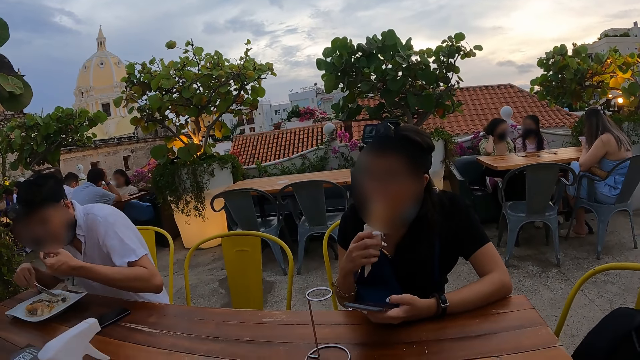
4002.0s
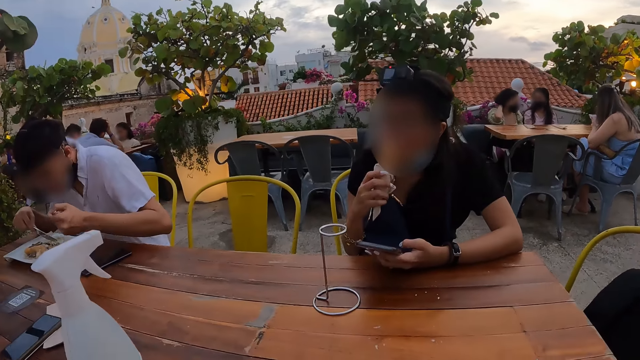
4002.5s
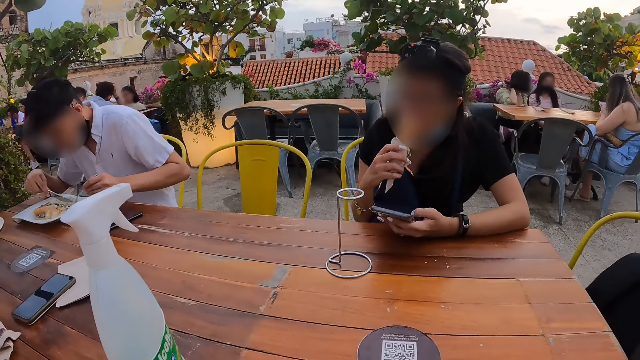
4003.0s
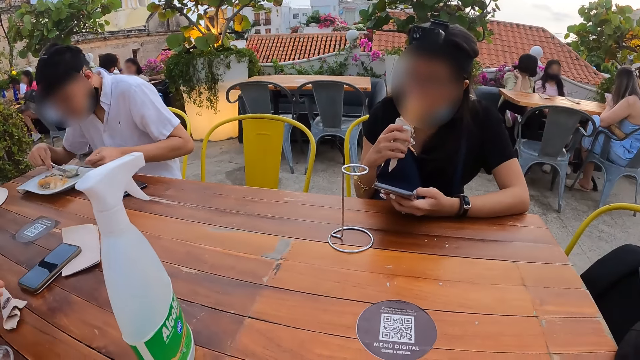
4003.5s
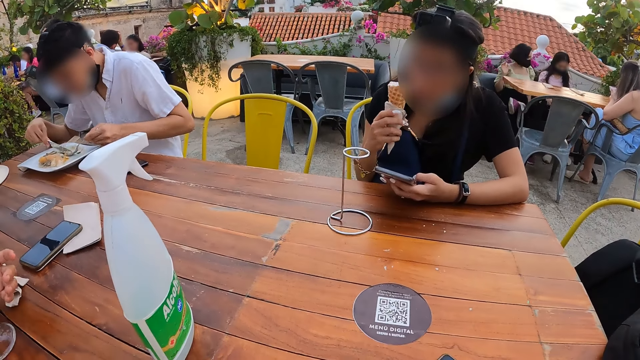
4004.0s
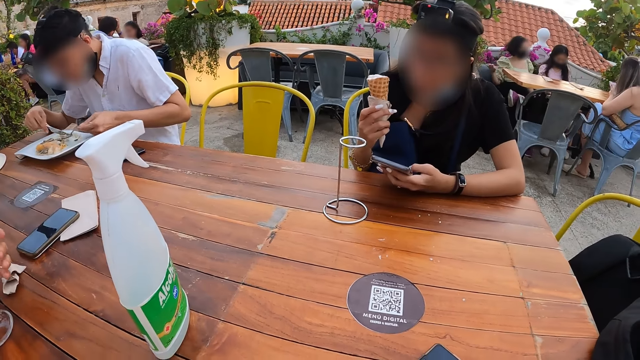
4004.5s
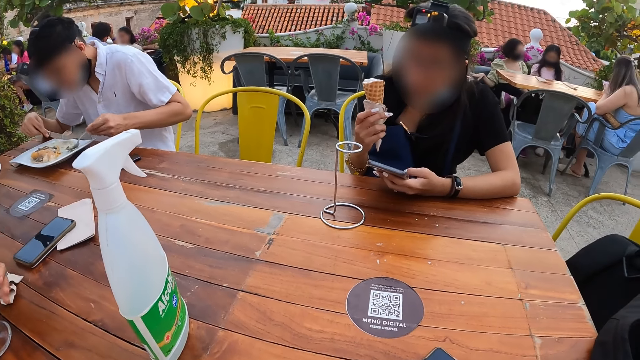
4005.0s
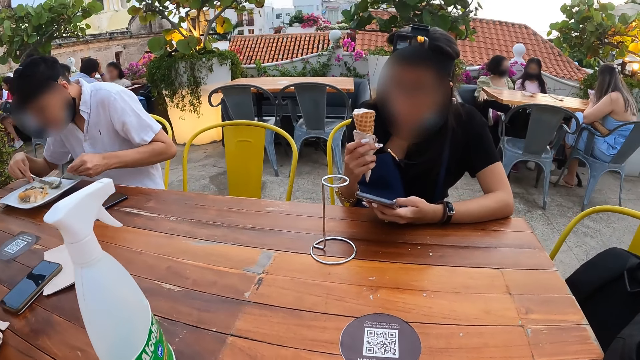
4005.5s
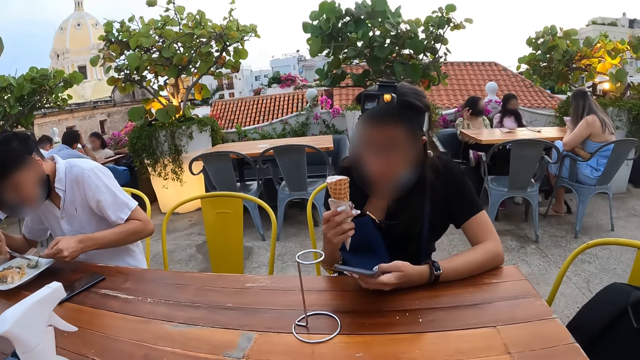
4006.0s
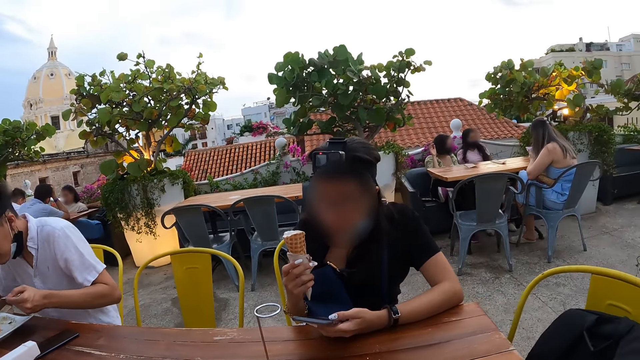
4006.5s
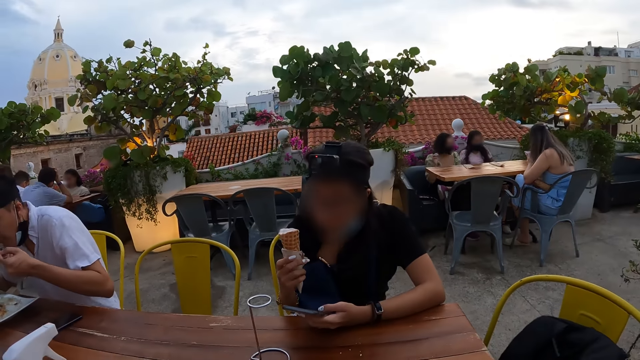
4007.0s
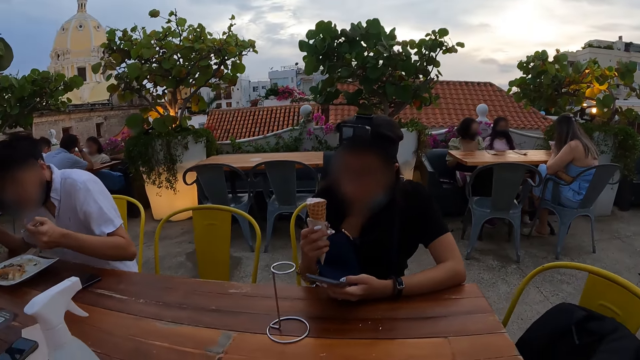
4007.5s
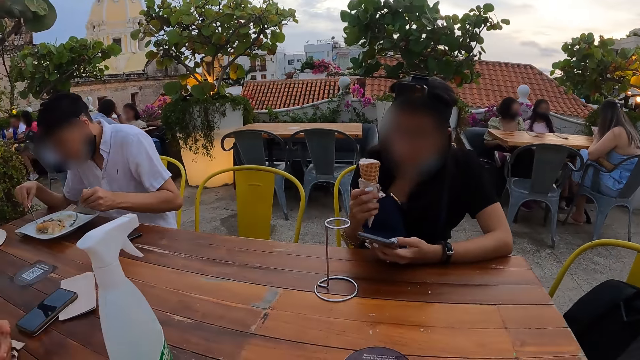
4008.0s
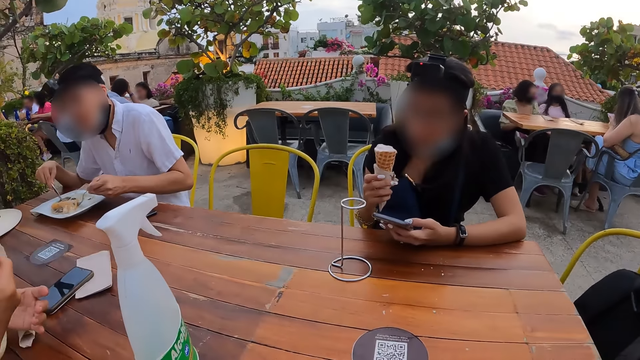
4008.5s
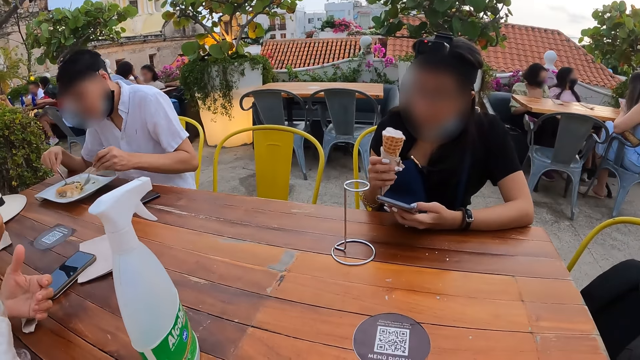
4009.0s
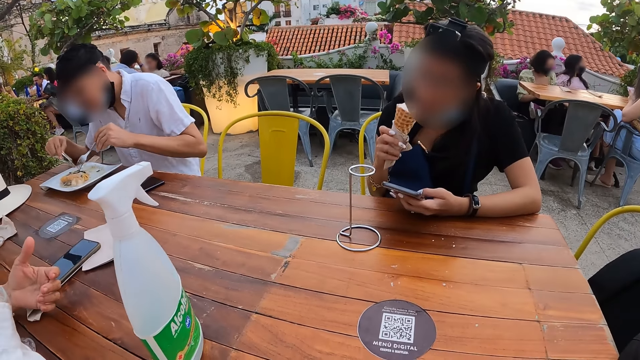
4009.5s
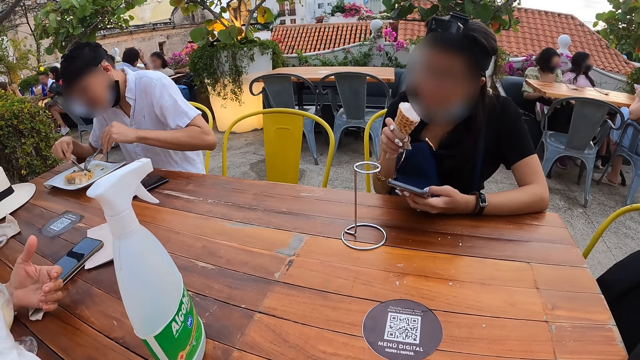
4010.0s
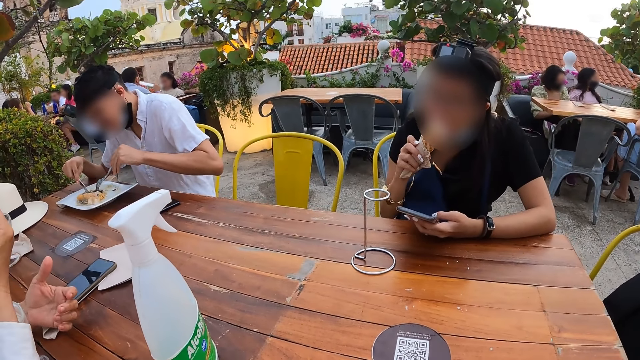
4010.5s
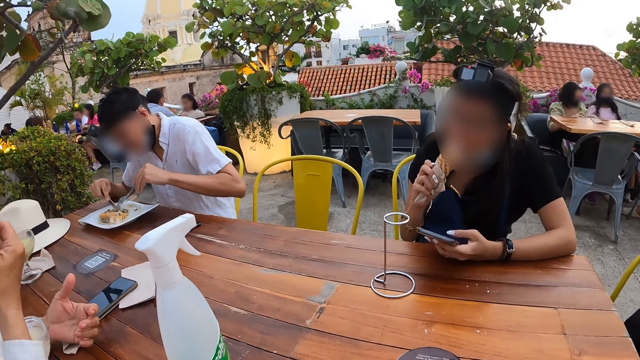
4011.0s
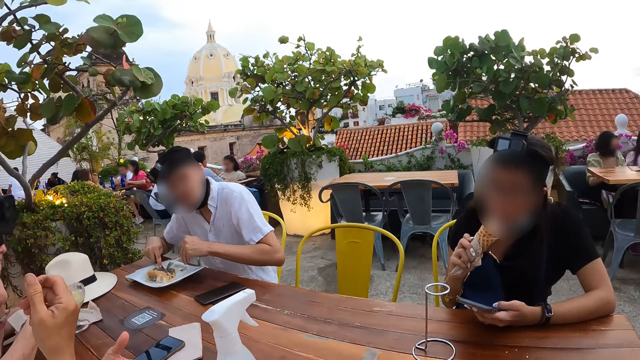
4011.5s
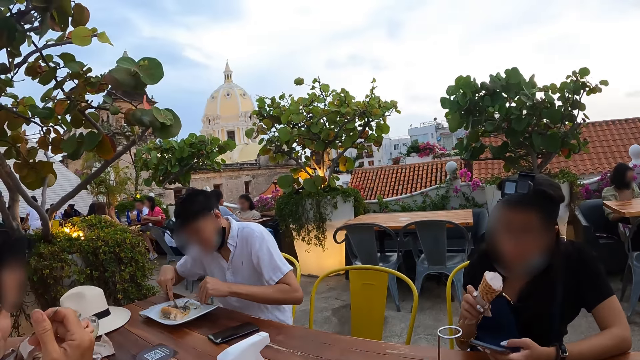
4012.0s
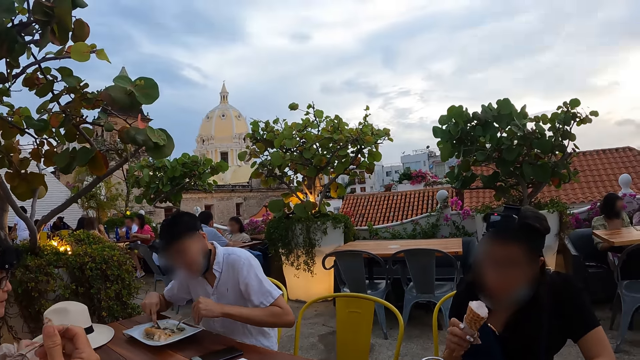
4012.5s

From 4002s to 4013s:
The man eats spaghetti from the fork in his left hand. He scoops food from the plate. He eats spaghetti from the fork in his left hand. He scoops food from the plate. He cuts spaghetti on the plate with the fork in his left hand and cuts spaghetti on the plate with the knife in his right hand. The woman licks ice-cream from the cup in her right hand.

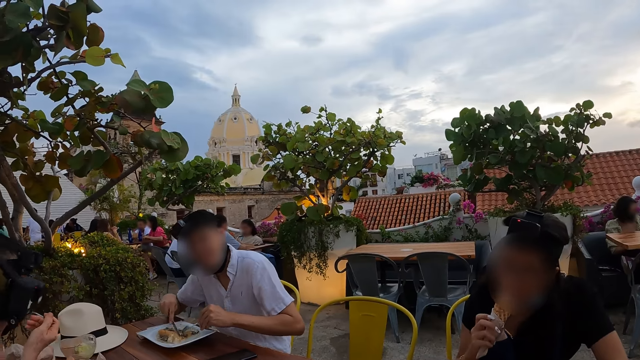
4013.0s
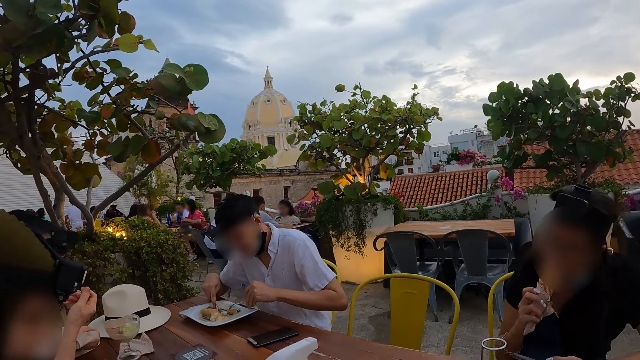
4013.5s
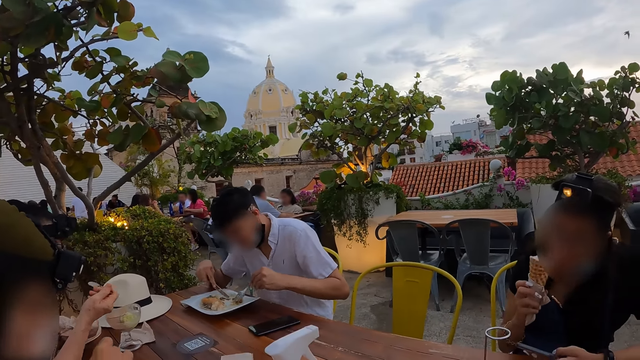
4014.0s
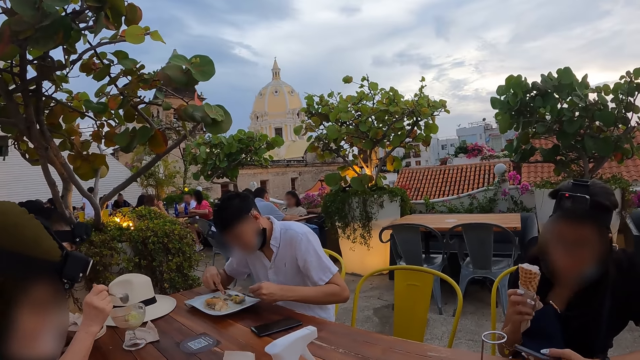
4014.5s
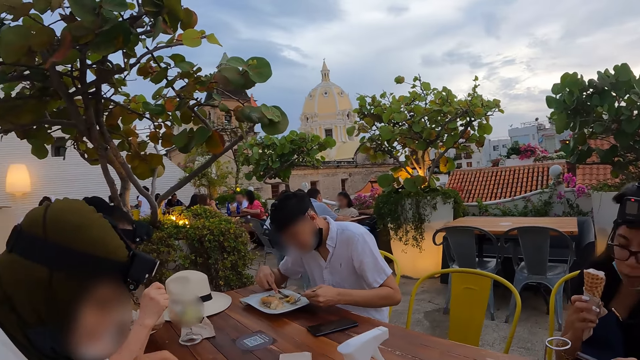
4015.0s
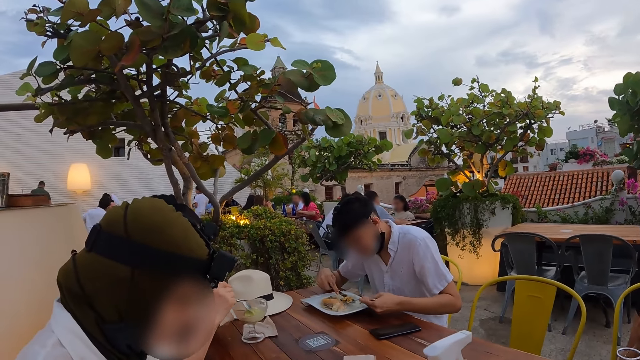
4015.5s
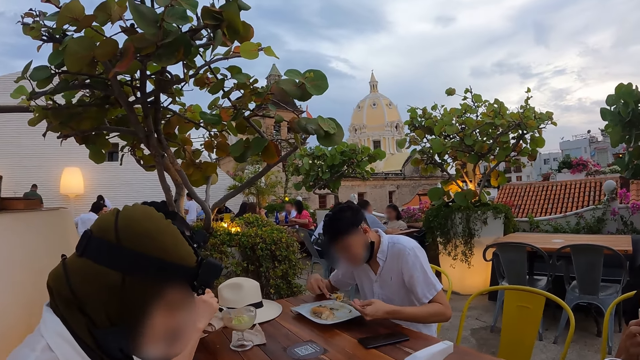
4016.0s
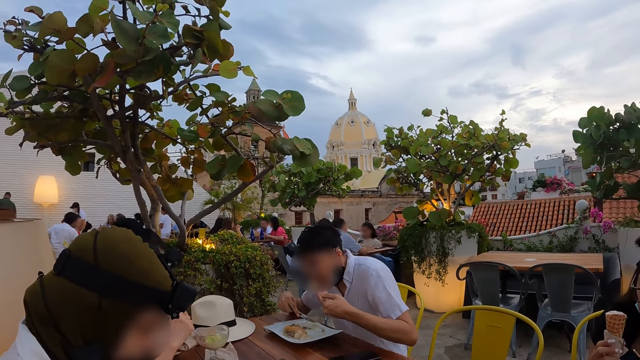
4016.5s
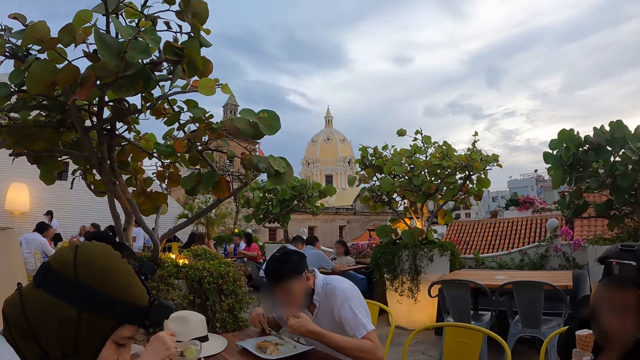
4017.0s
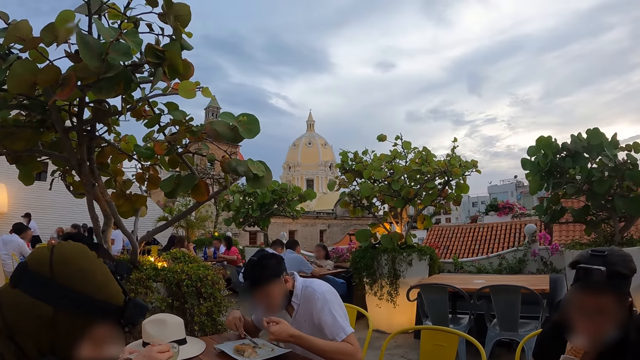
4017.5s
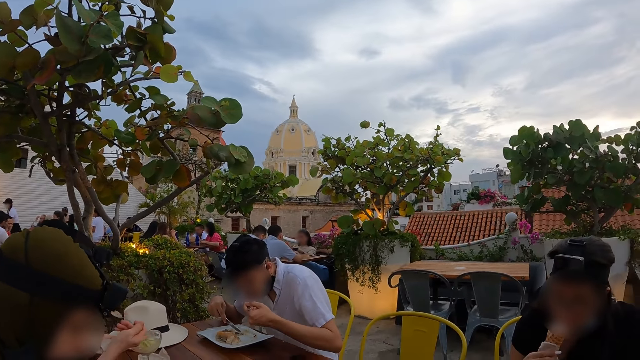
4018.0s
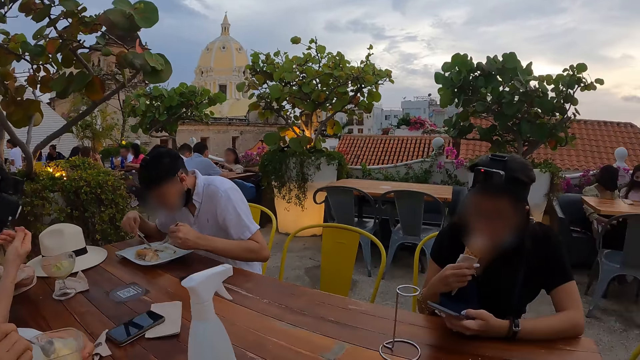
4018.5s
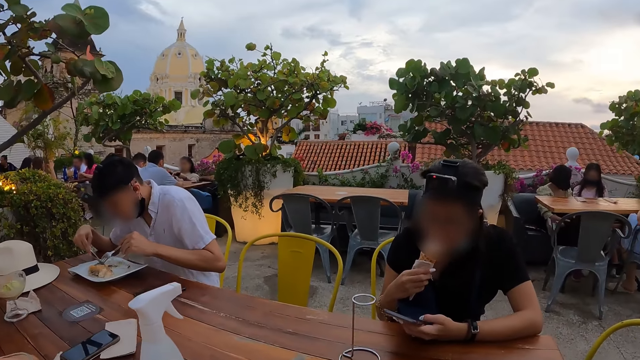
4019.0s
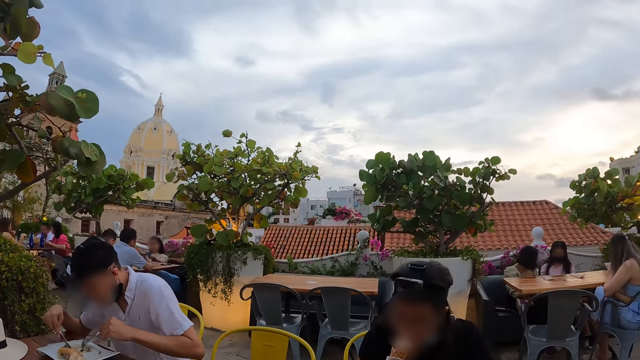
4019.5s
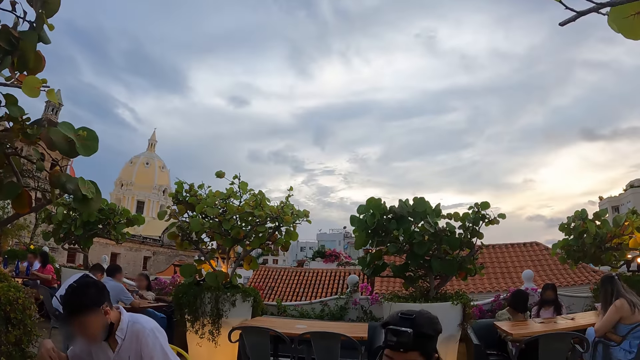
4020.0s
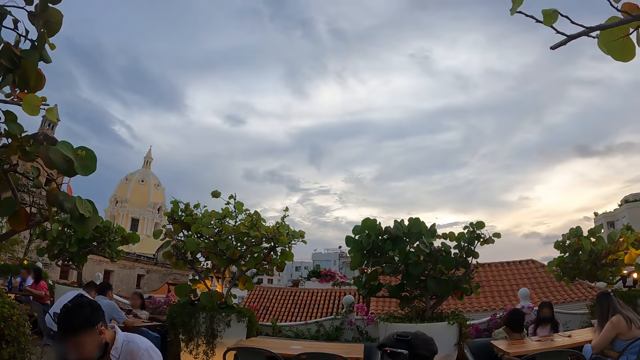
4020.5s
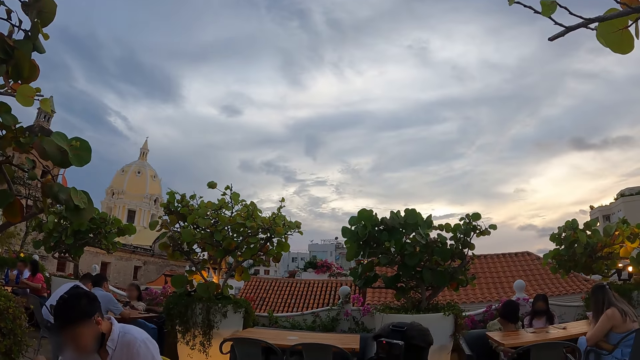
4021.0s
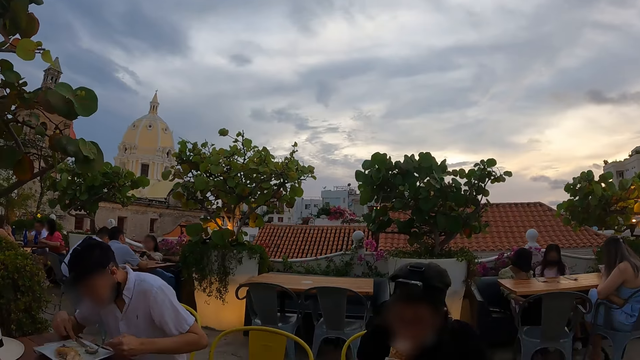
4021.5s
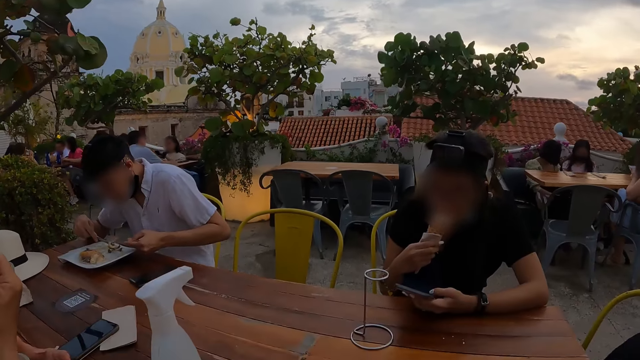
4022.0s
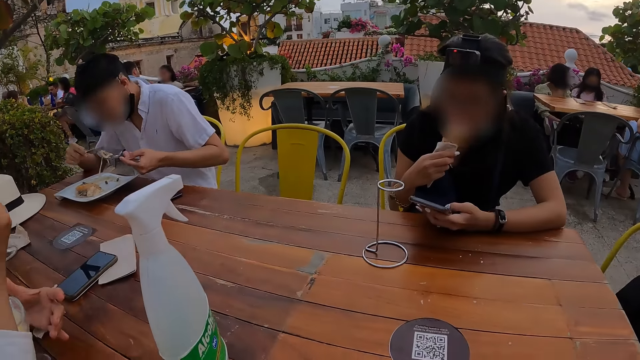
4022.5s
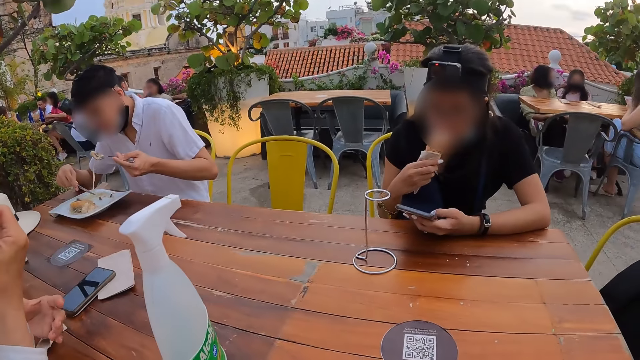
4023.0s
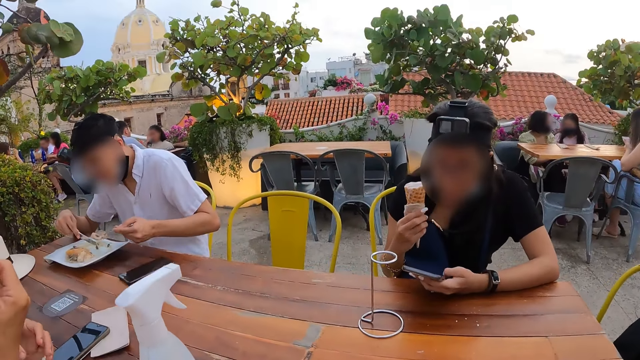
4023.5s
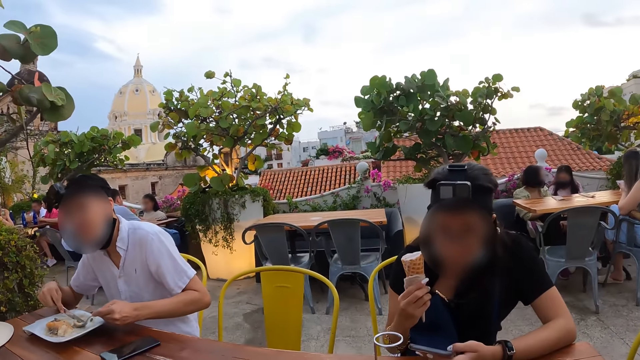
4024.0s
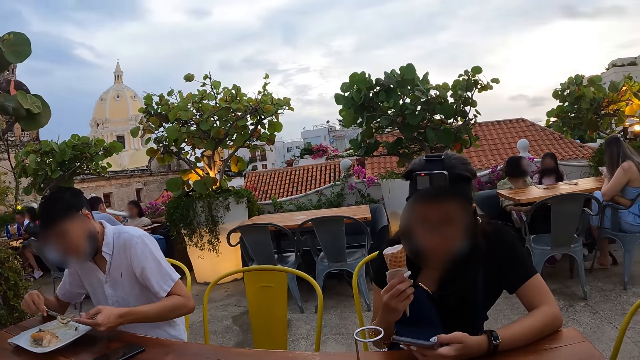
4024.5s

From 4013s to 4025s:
The woman eats parfait from the spoon in her right hand. The man scoops spaghetti from the plate on the table with the fork in his left hand. The woman scoops parfait from the cup on the table with the spoon in her right hand. The man eats spaghetti from the fork in his left hand. The woman eats parfait from the spoon in her right hand. The man scoops spaghetti from the plate on the table with the fork in his left hand.
